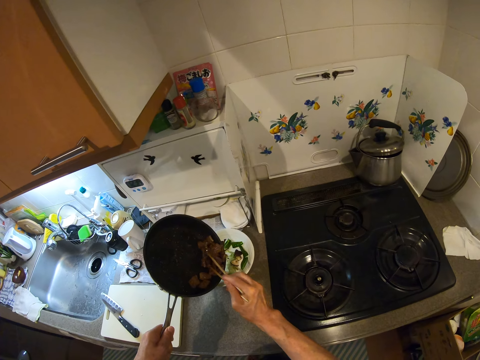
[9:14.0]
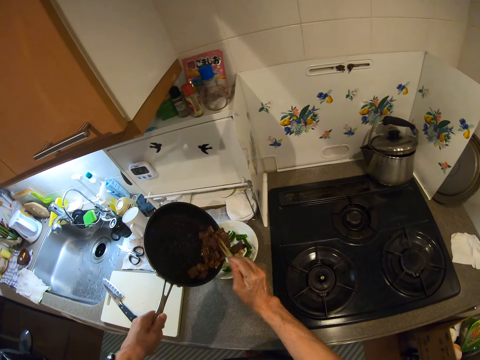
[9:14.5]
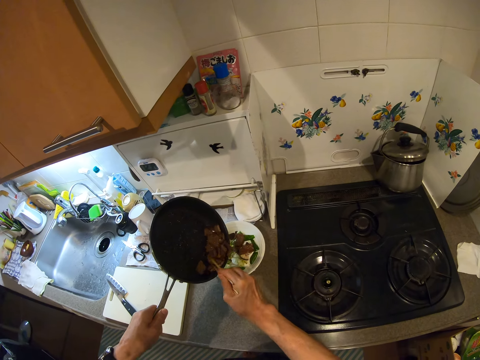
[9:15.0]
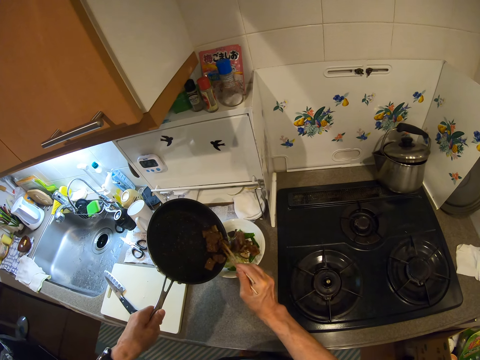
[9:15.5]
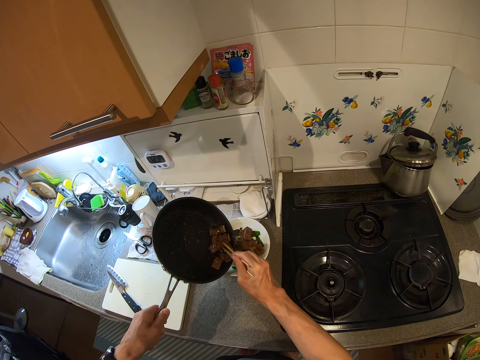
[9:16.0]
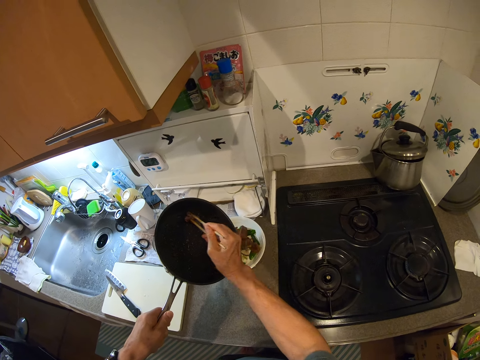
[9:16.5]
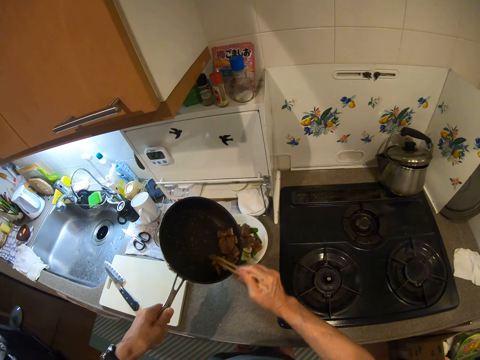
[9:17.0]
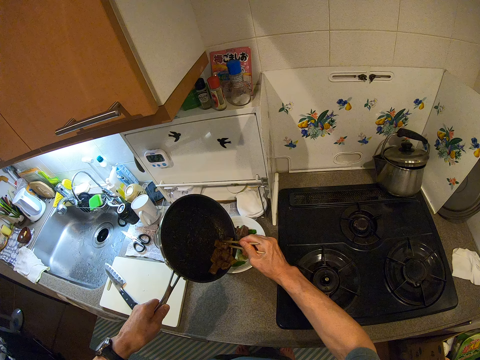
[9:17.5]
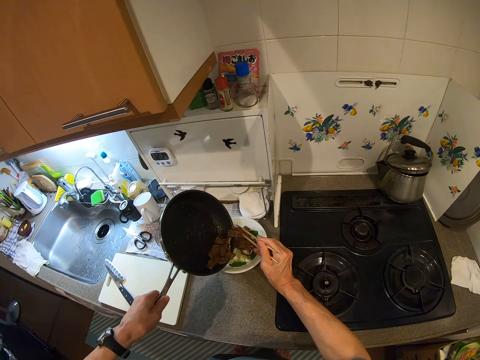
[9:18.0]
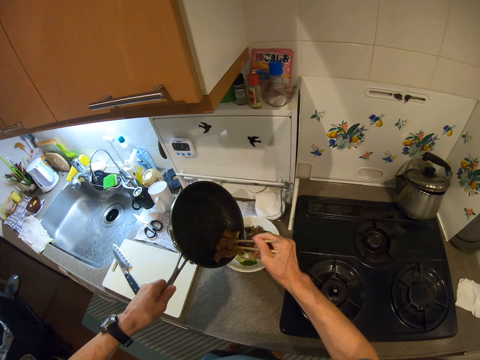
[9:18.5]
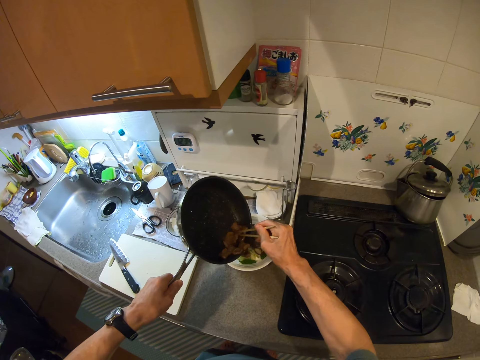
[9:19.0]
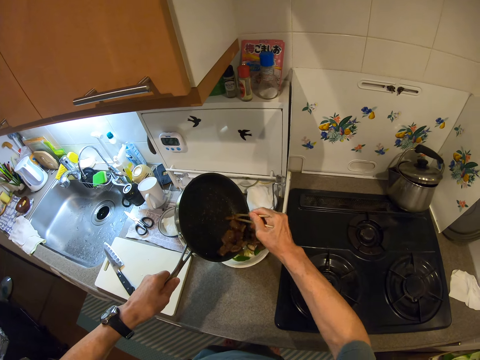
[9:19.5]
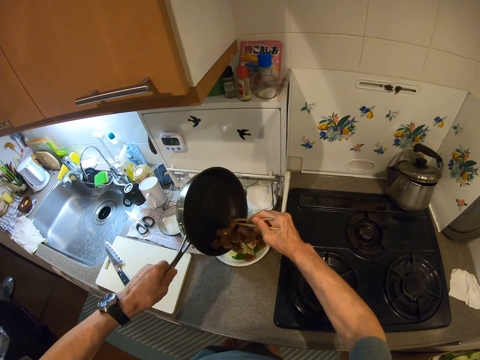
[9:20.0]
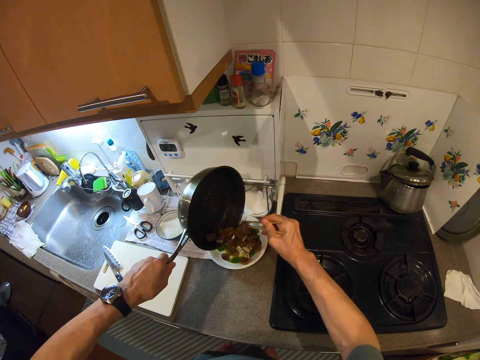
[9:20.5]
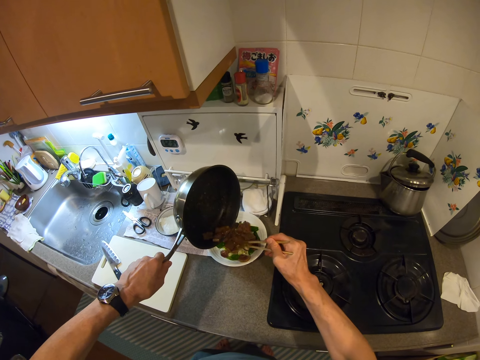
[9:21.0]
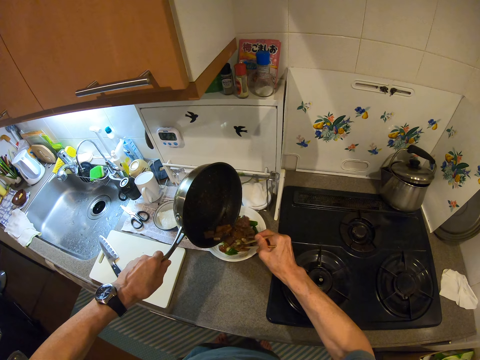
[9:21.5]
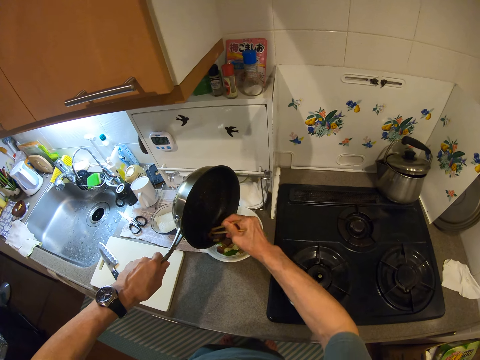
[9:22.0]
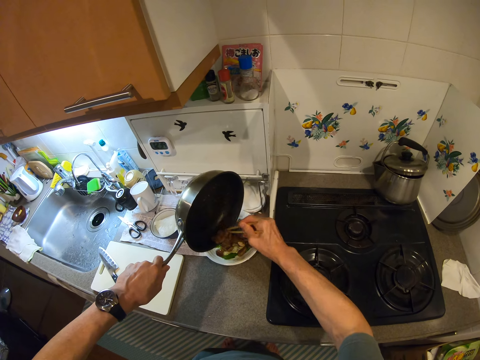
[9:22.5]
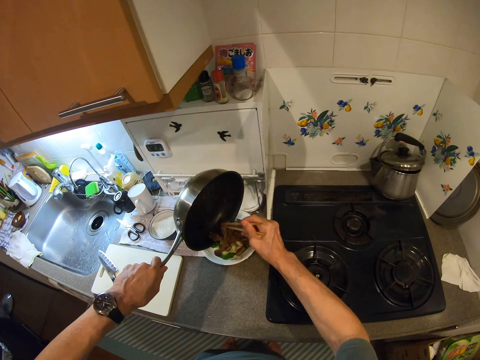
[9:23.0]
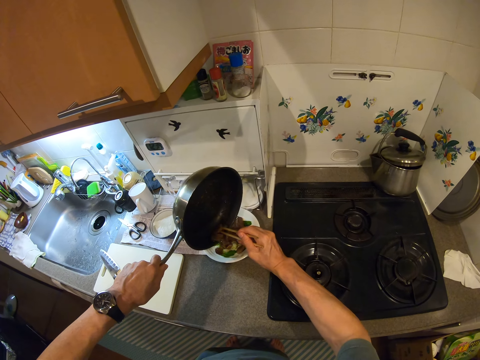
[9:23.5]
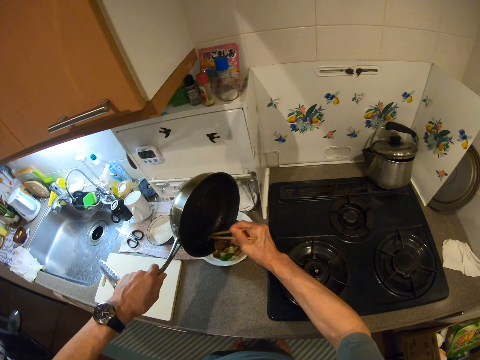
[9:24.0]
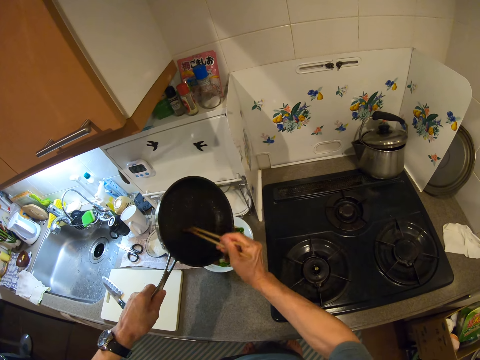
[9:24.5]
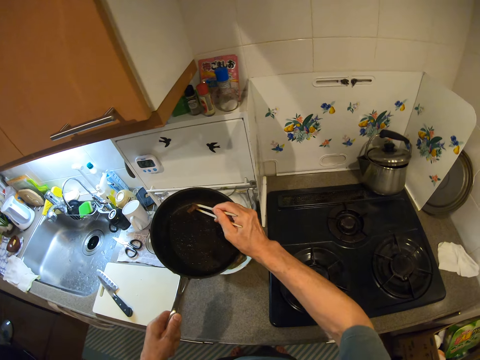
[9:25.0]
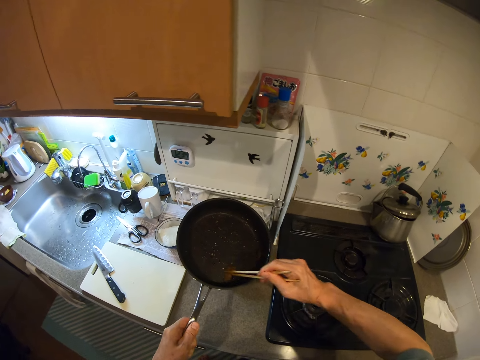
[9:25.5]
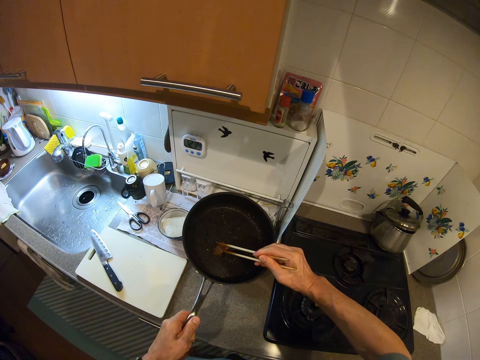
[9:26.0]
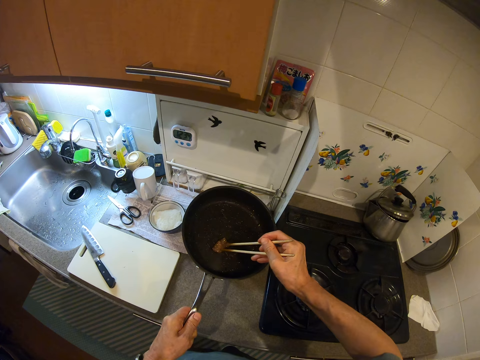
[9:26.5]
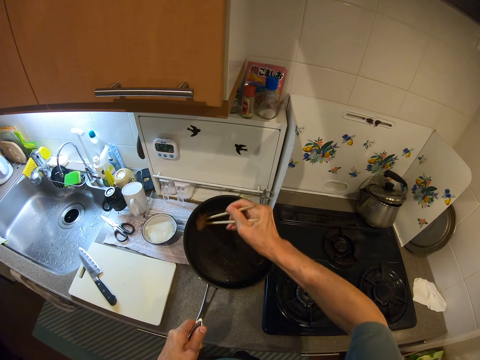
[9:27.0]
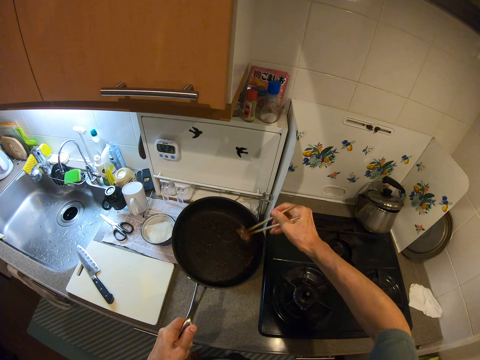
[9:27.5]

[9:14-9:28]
The camera wearer pours the beef into the bowl. They place the pieces of meat in the plate with the chopstick. They wipe the pan with a meat piece.

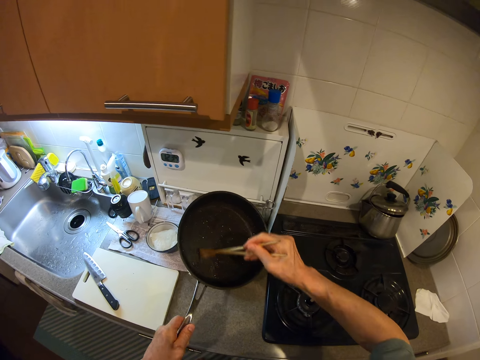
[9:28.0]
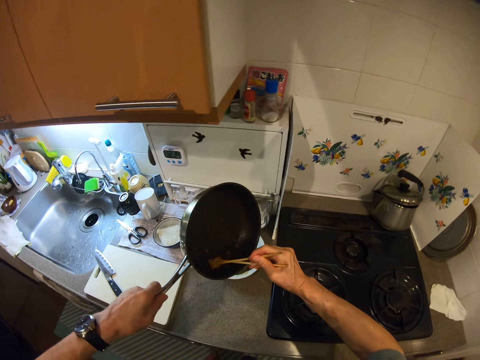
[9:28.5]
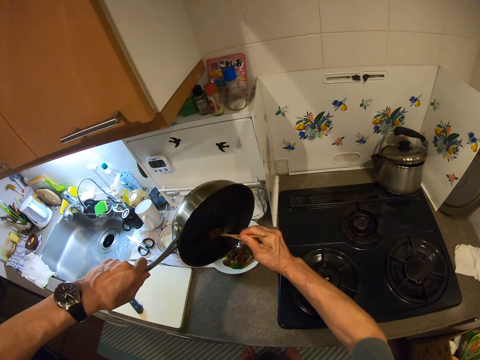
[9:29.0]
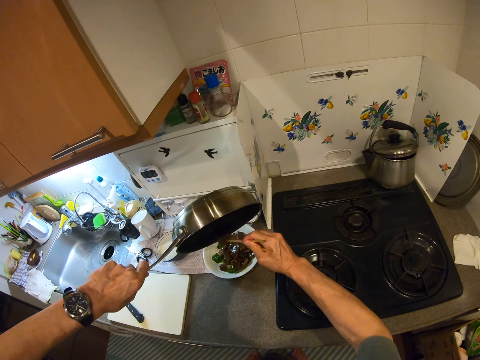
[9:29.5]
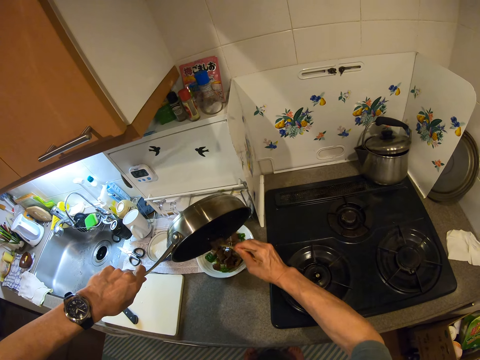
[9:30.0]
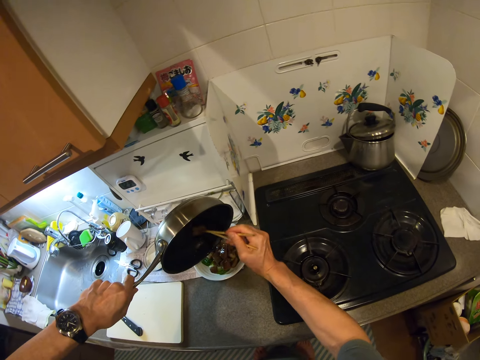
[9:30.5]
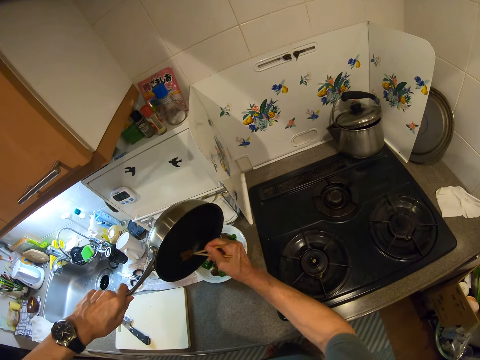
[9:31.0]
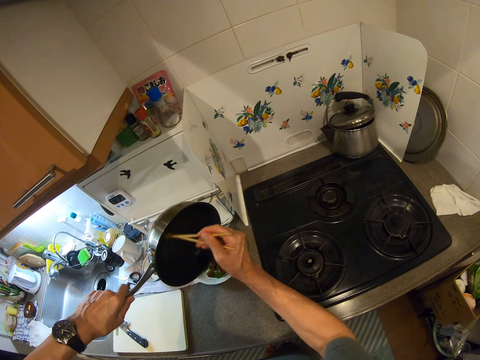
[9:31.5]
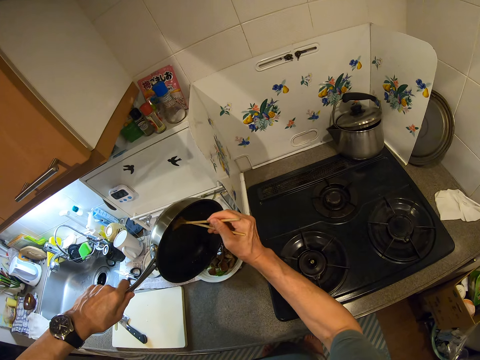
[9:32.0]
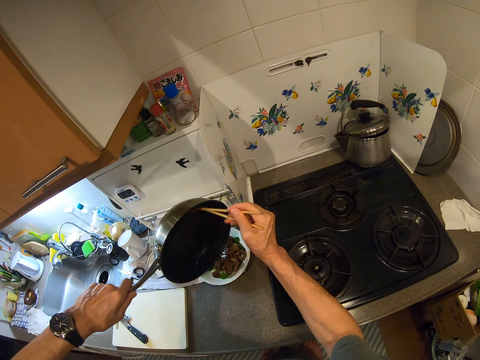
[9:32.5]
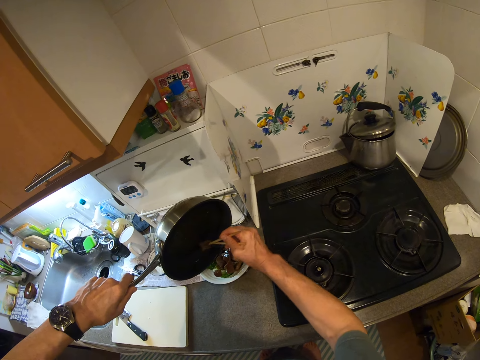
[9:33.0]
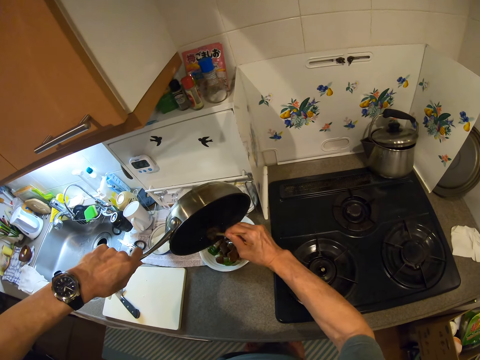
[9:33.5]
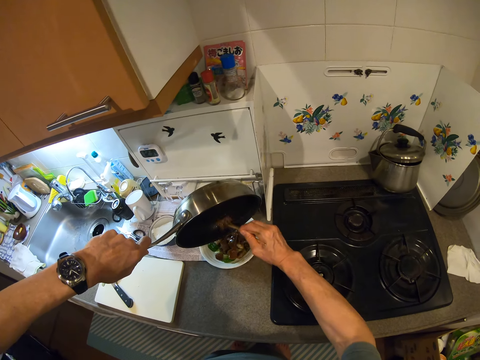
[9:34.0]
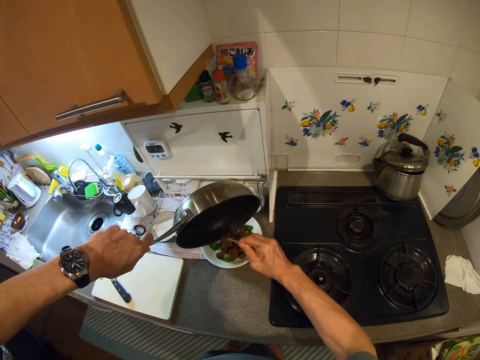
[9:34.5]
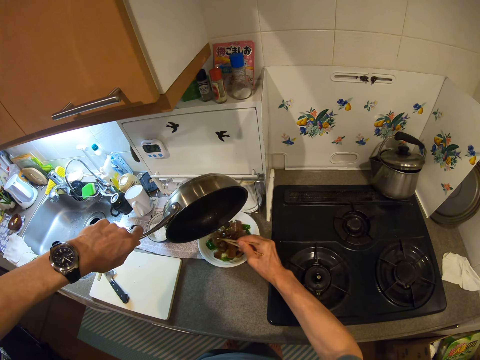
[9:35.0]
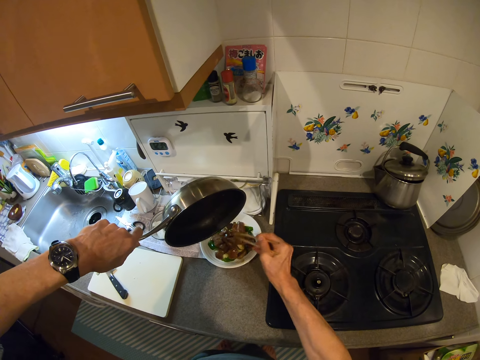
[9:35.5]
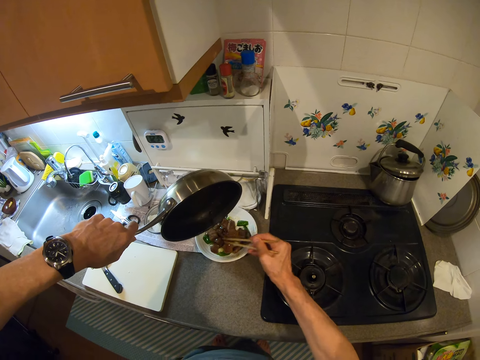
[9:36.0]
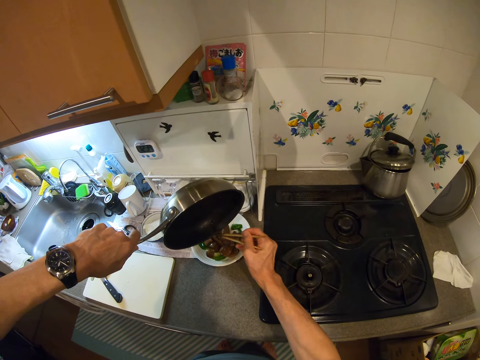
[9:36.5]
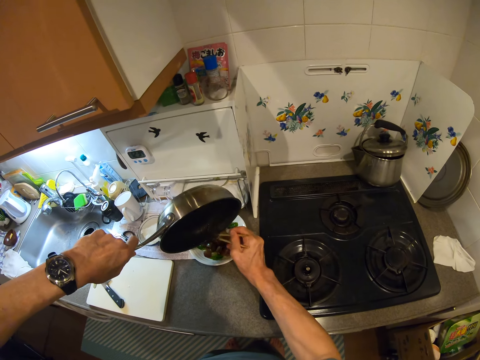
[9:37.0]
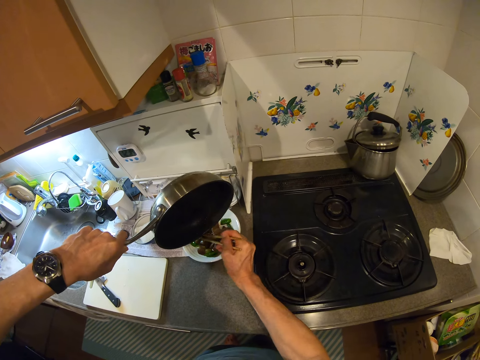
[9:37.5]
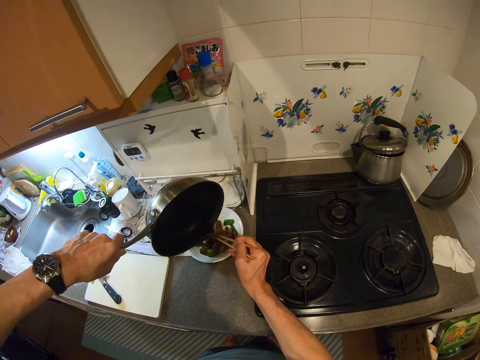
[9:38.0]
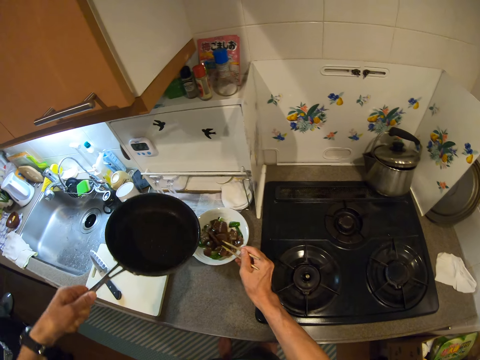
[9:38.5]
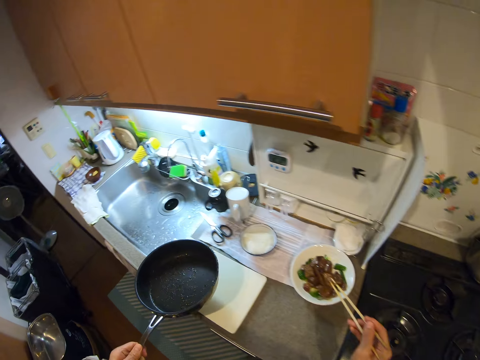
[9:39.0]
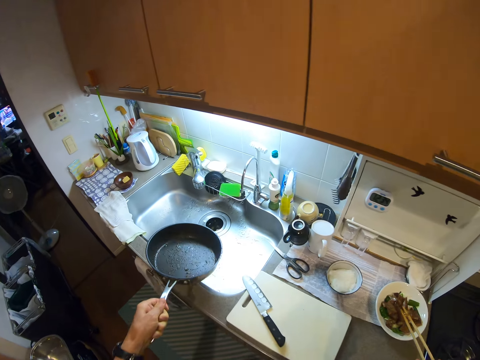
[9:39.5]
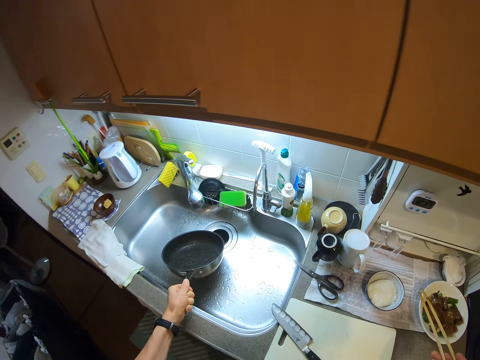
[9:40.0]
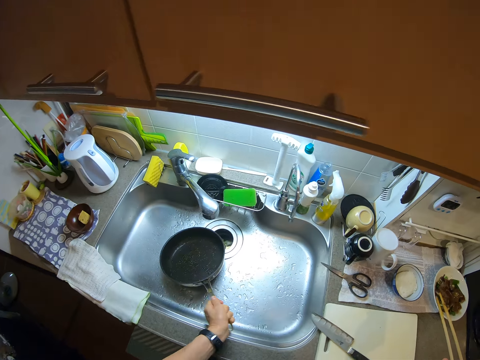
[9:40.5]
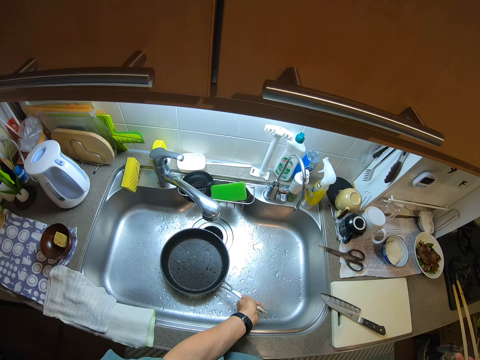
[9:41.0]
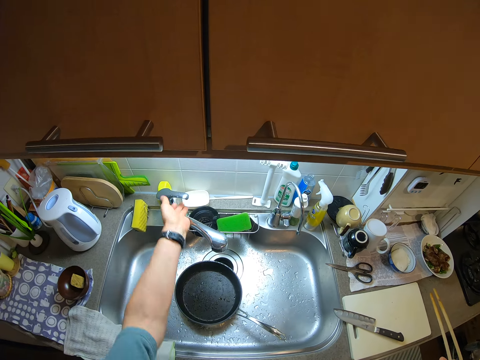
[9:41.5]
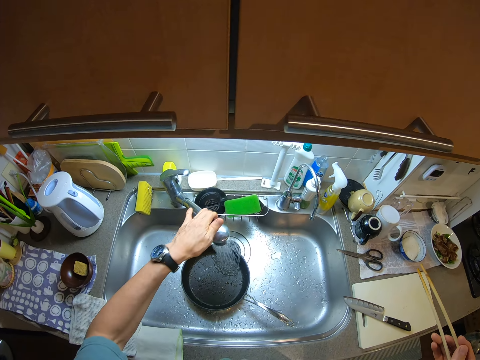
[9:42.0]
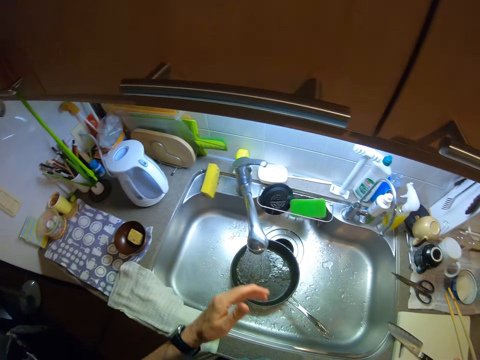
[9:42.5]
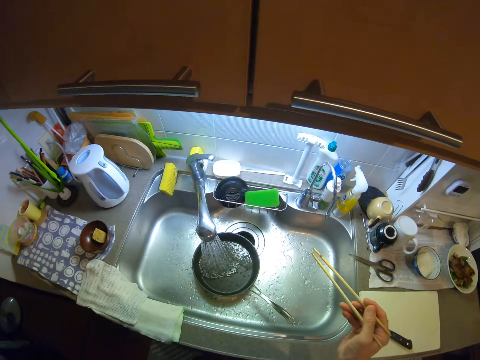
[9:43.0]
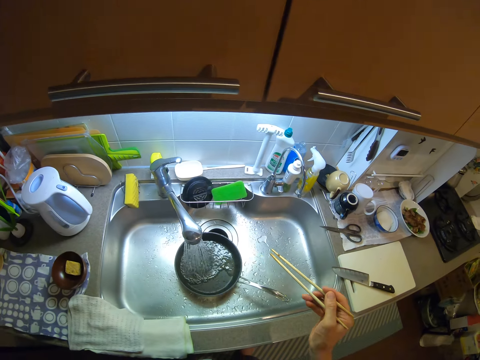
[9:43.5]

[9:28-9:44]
The camera wearer pours the cooking on the plate. They wipe the pan with a meat piece. They pour the cooking on the plate. They inspect the food on the plate. They pour the cooking on the plate. They inspect the food on the plate. They drop the frying pan inside the kitchen sink. They turn on the sink tap. They fill the frying pan with water from the tap. They adjust the tap. They stare at the pan.
